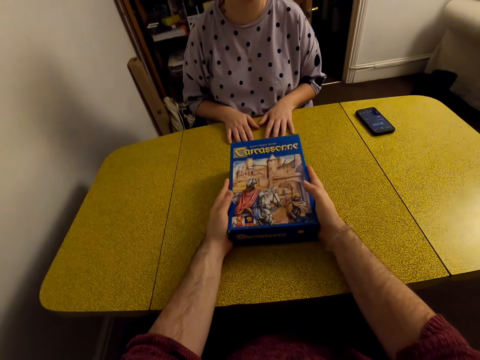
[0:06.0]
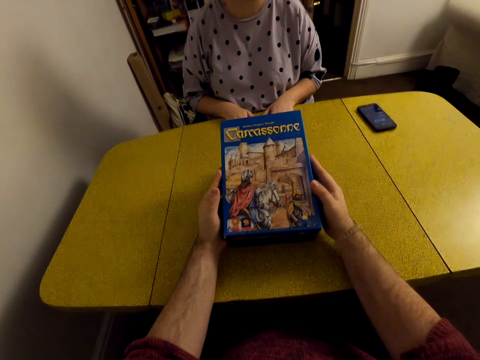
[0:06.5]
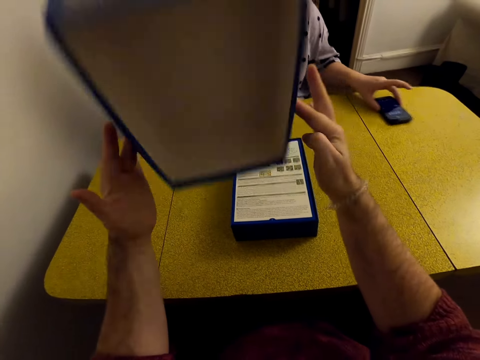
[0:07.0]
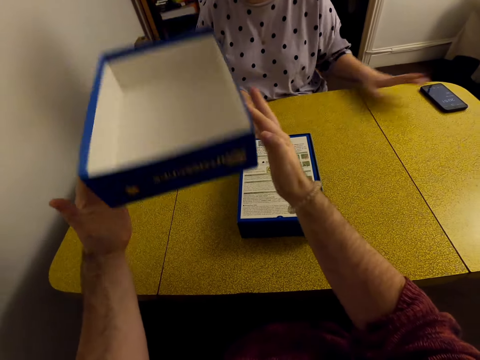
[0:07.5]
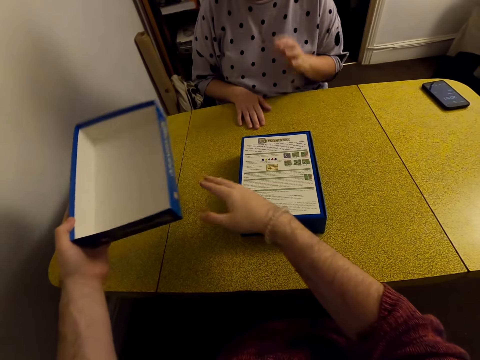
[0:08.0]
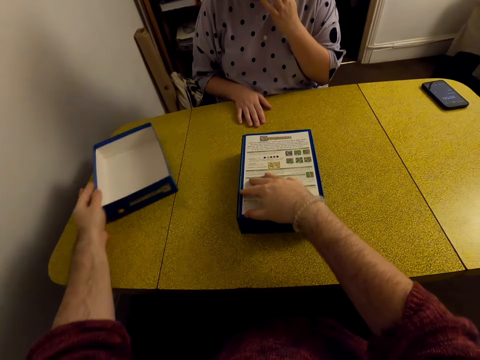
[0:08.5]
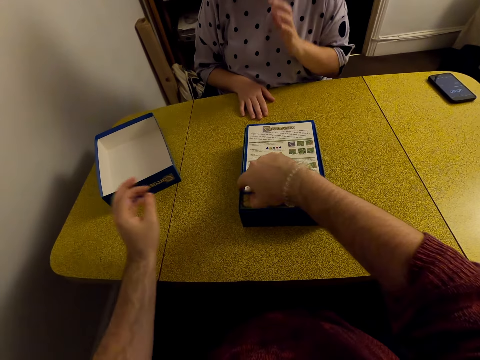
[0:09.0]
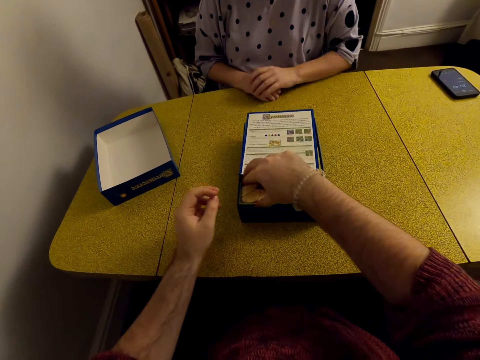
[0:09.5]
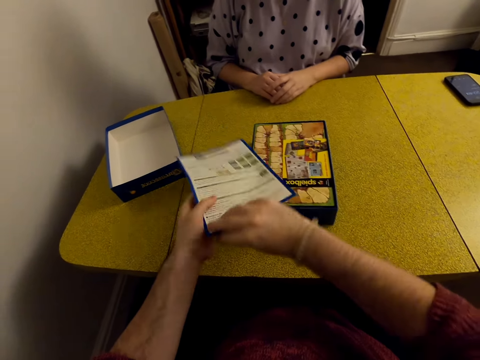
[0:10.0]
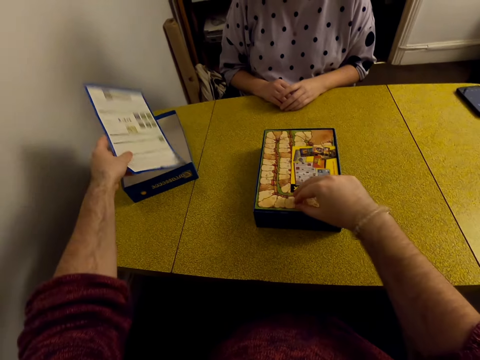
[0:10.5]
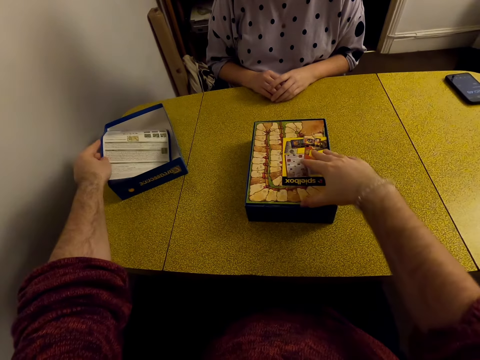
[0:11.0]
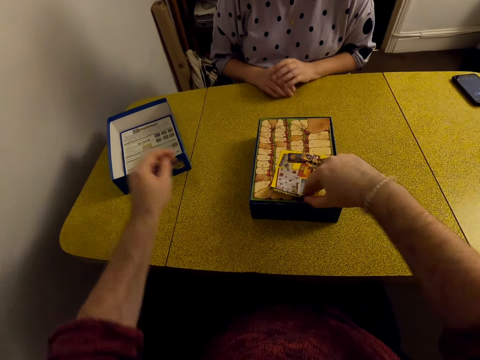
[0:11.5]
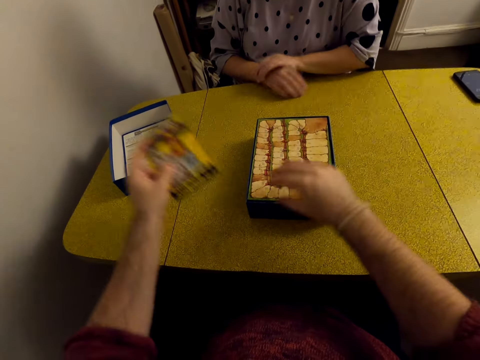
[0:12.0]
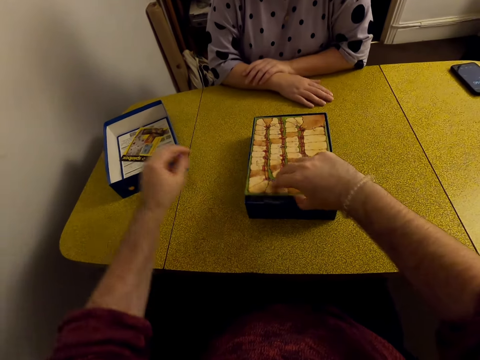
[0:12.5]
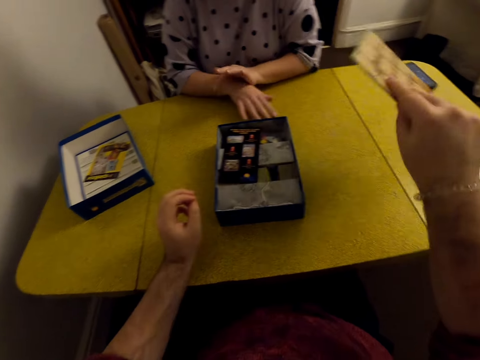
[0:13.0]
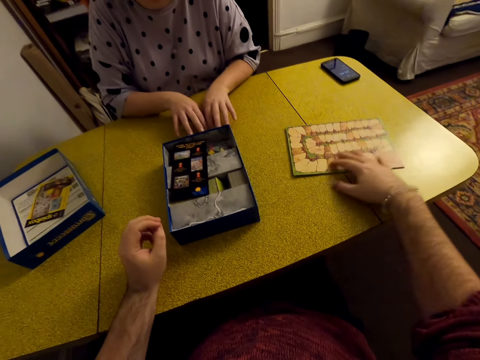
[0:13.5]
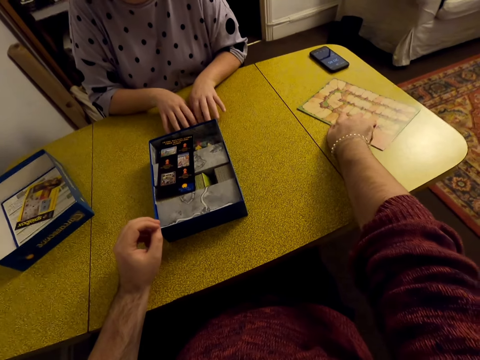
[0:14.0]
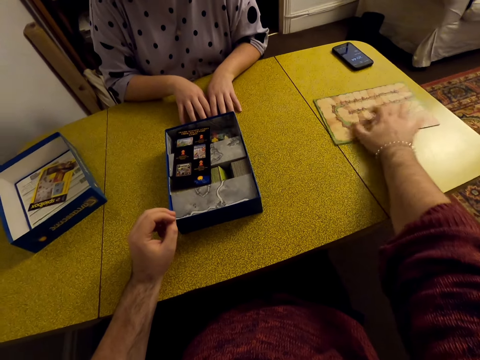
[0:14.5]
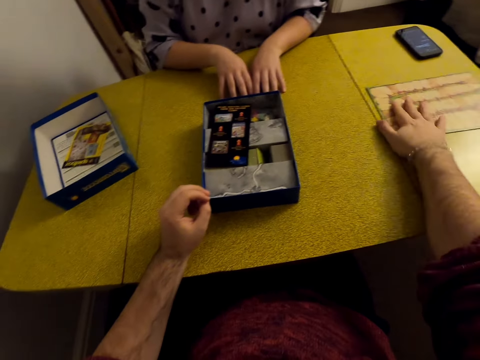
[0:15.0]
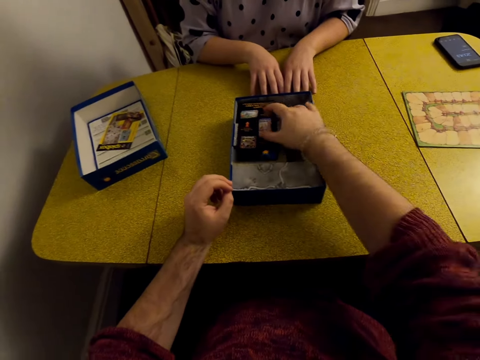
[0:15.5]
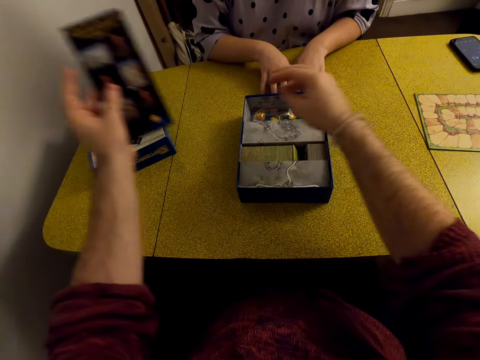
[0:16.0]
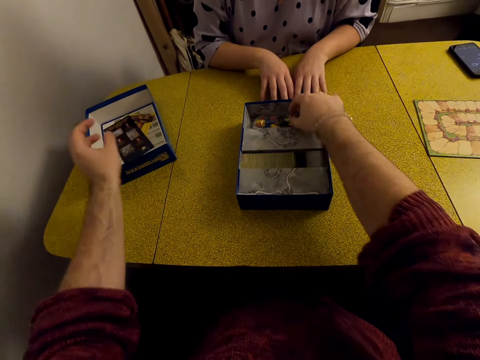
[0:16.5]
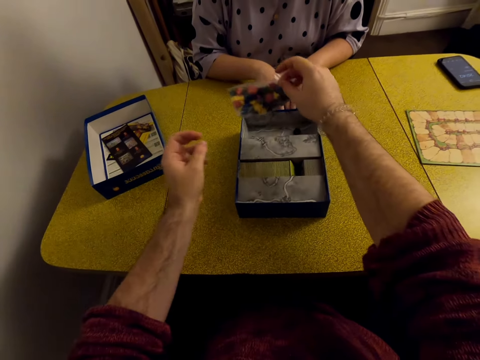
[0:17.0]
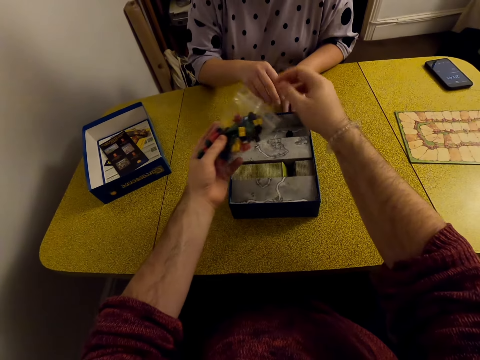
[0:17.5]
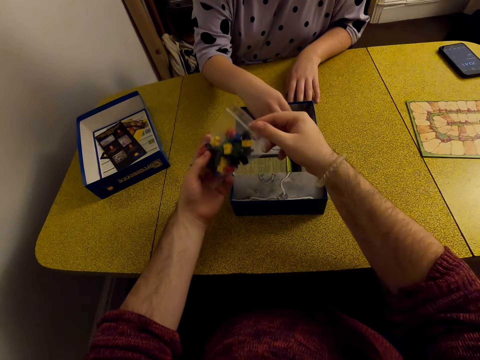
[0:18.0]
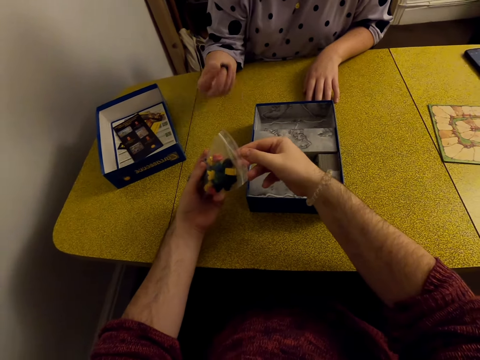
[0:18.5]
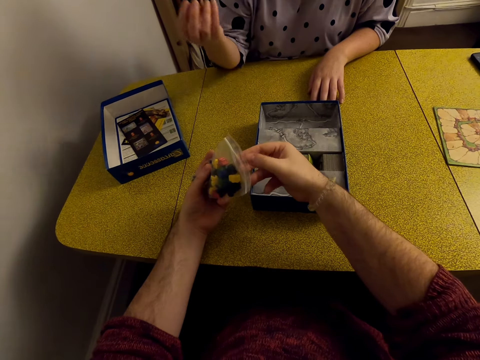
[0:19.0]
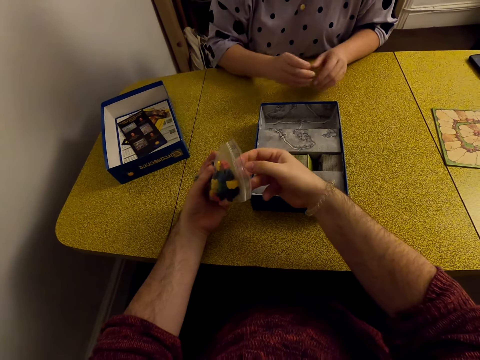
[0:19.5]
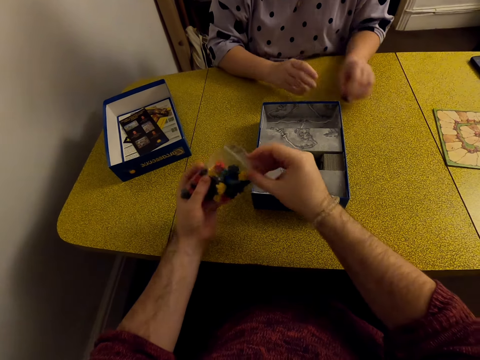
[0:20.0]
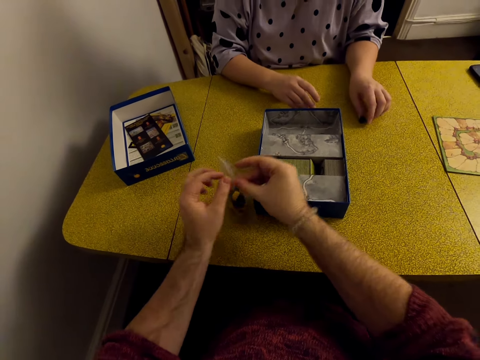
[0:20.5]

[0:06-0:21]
The camera wearer opens the box. They remove papers from the box. They pick the paper with stars. A woman picks a star from the box.

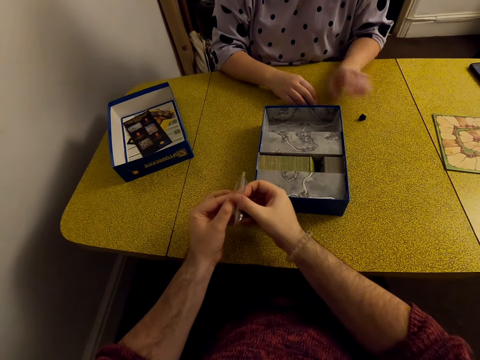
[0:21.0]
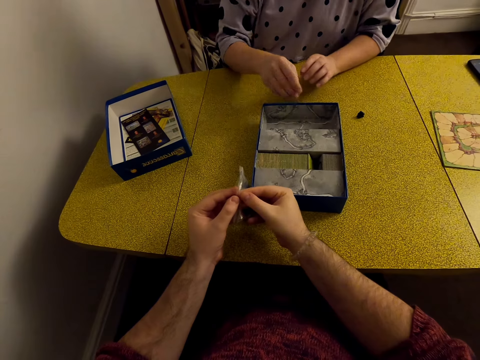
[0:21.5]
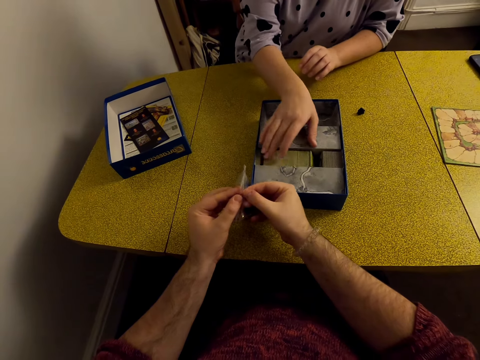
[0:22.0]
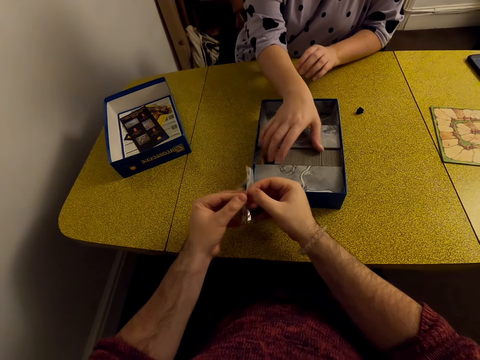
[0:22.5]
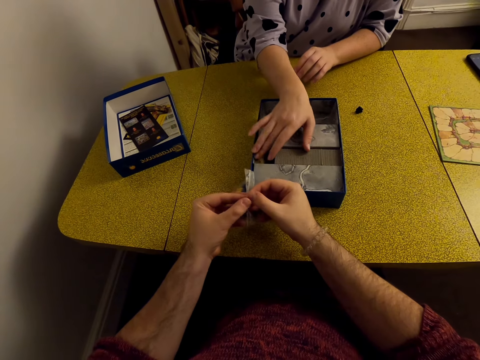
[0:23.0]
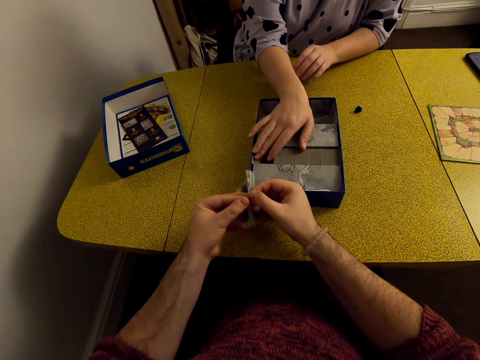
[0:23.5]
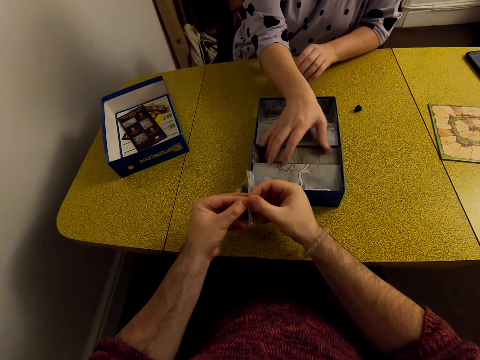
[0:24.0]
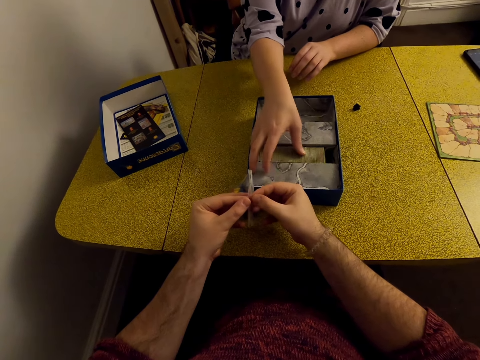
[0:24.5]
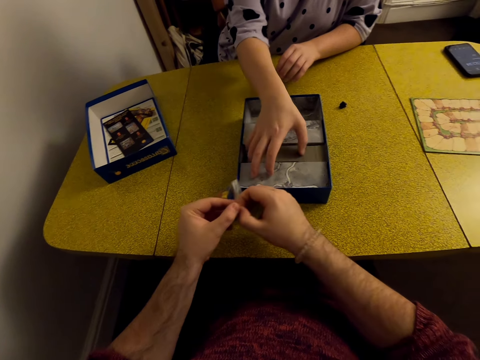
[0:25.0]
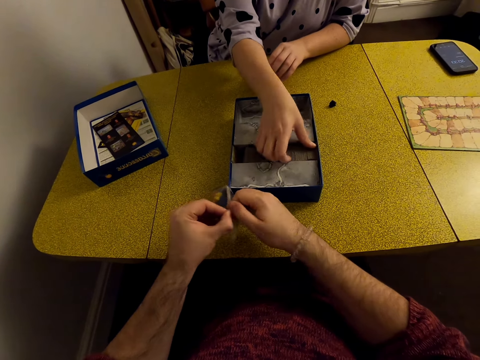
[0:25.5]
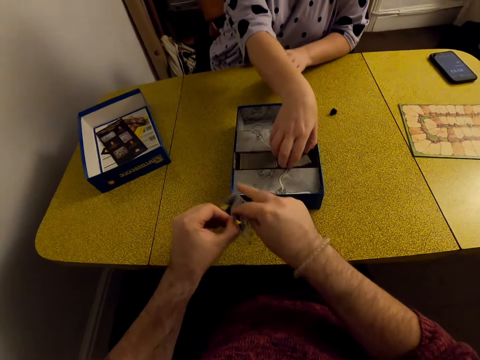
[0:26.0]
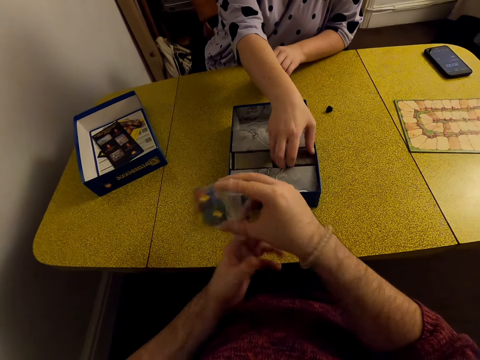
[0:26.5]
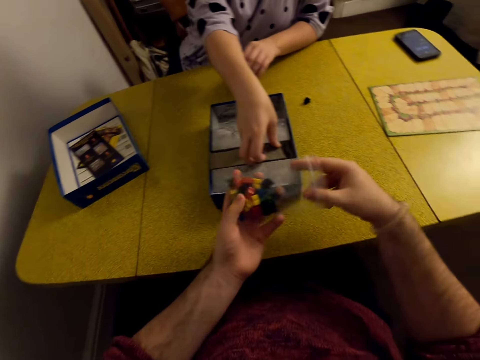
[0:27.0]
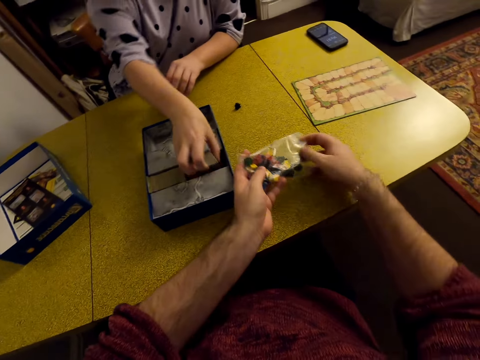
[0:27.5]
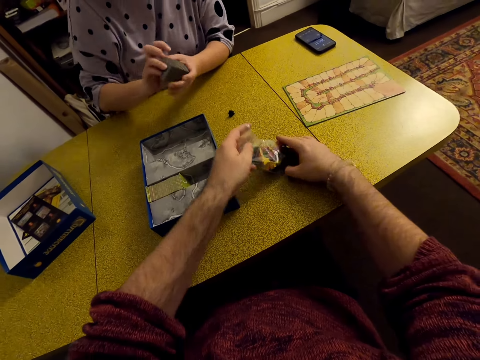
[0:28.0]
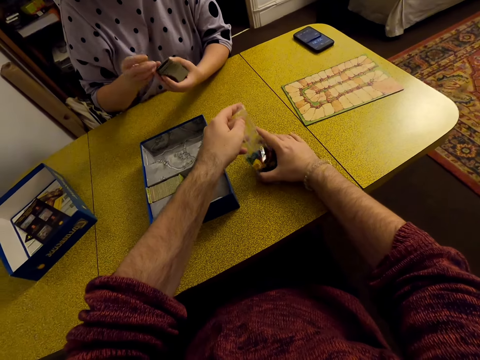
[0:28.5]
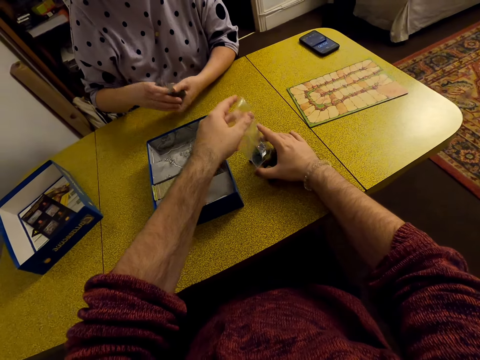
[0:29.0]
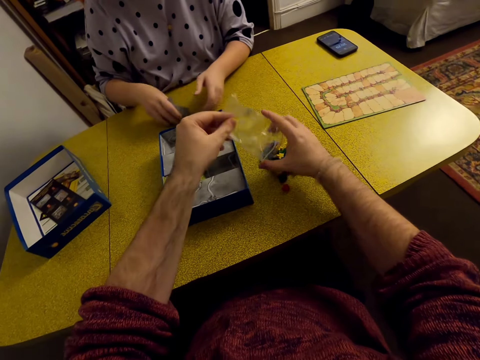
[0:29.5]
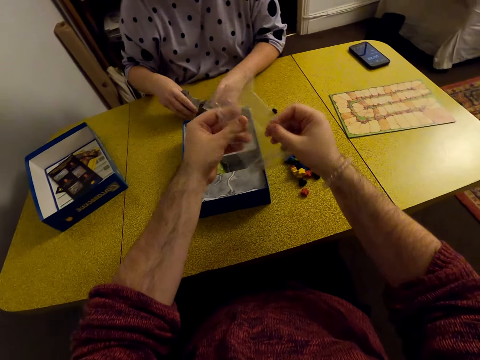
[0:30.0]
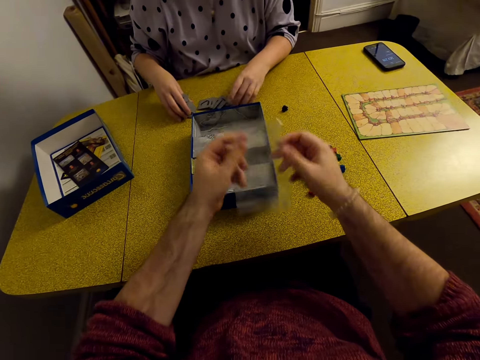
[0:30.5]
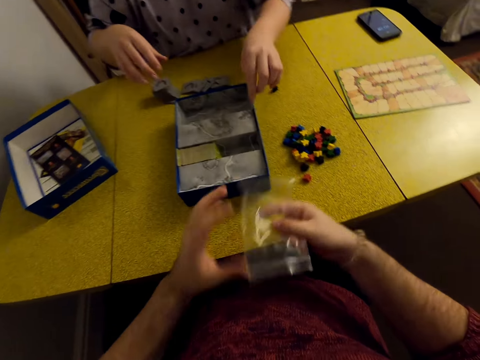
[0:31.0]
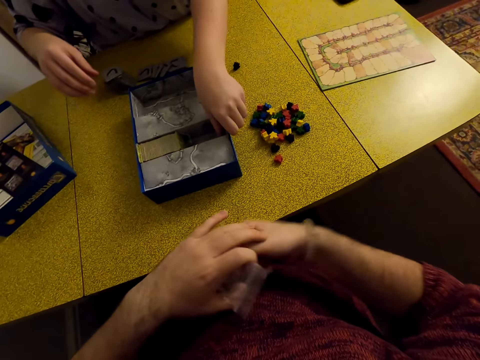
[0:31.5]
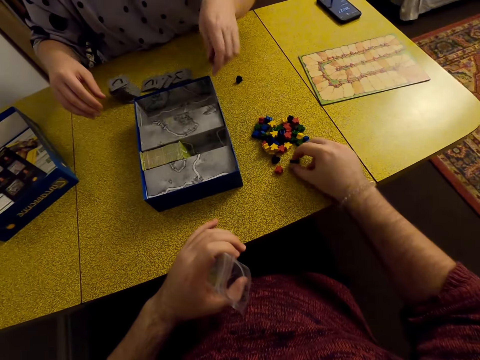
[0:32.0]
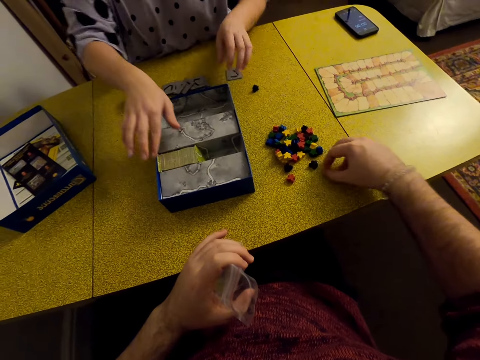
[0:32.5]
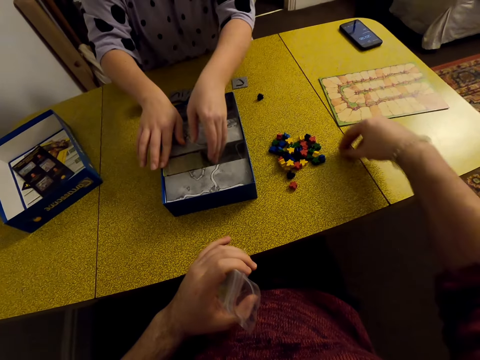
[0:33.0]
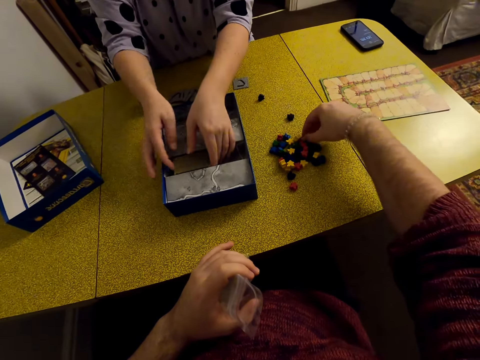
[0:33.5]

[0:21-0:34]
The camera wearer opens a sachet of meeples. A lady takes the cards or tiles from the box. The camera wearer pours the meeples on the table. The lady puts the cards on the table. She picks the tiles.
